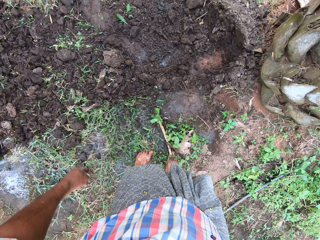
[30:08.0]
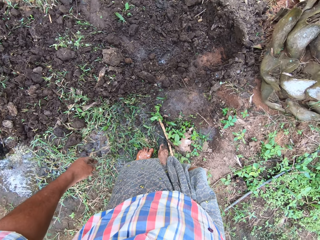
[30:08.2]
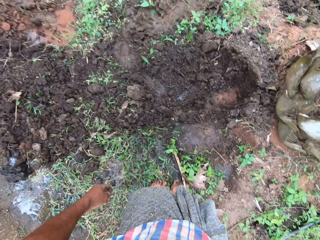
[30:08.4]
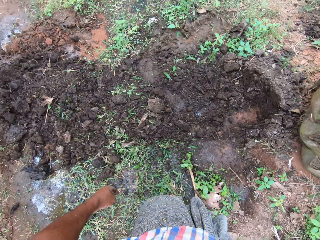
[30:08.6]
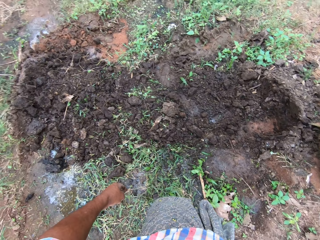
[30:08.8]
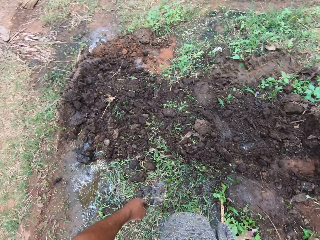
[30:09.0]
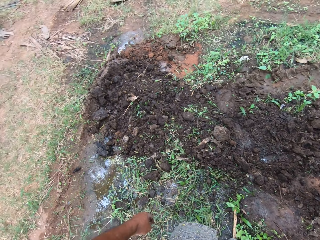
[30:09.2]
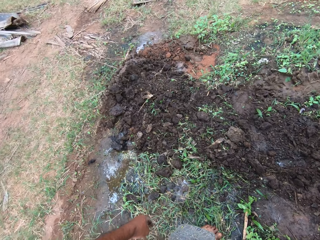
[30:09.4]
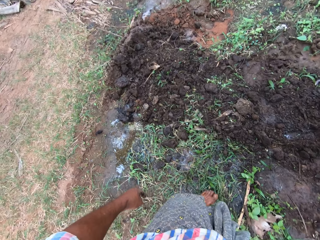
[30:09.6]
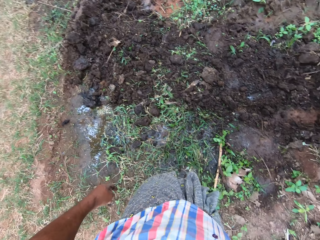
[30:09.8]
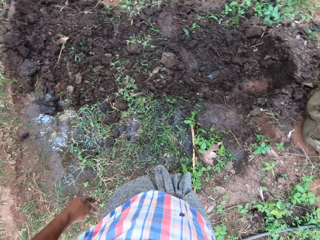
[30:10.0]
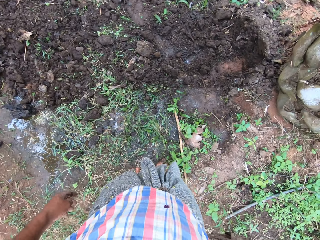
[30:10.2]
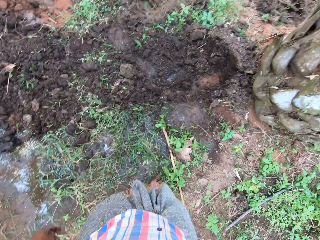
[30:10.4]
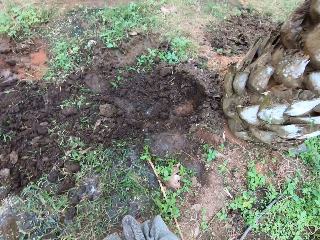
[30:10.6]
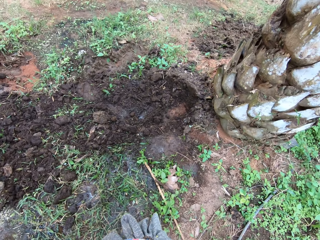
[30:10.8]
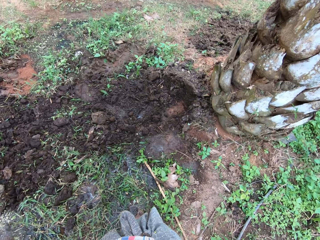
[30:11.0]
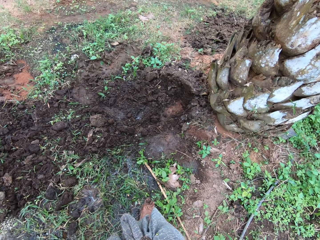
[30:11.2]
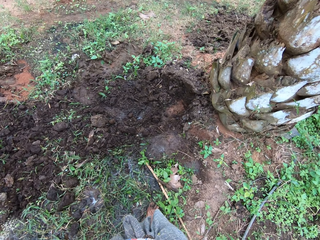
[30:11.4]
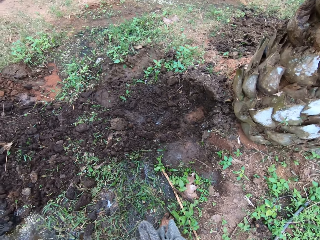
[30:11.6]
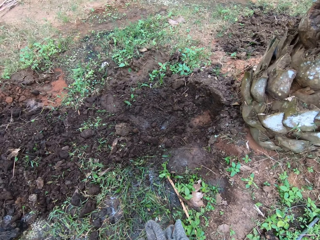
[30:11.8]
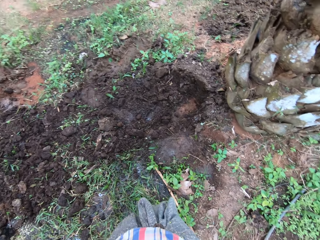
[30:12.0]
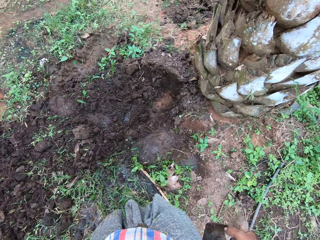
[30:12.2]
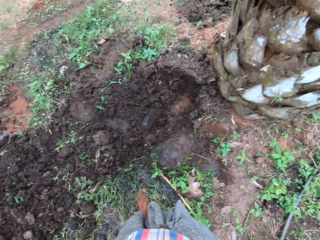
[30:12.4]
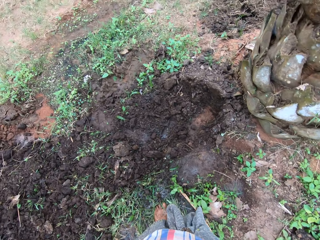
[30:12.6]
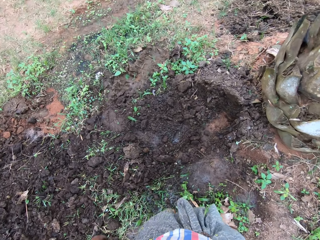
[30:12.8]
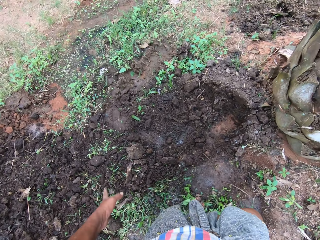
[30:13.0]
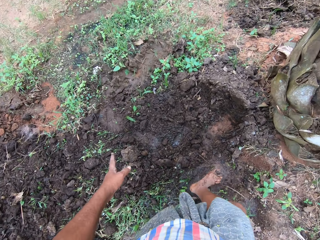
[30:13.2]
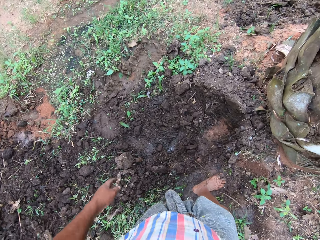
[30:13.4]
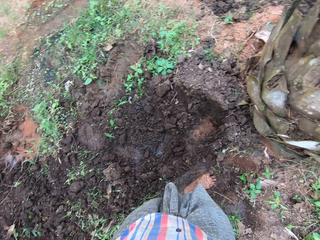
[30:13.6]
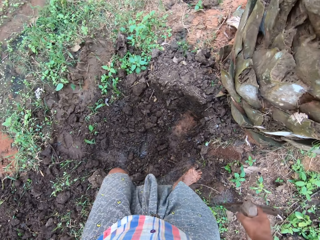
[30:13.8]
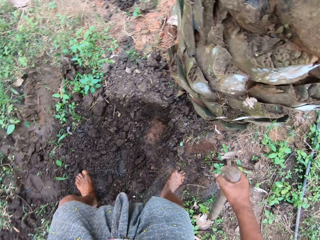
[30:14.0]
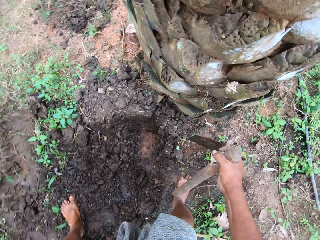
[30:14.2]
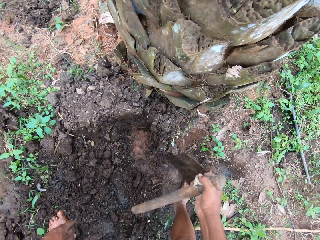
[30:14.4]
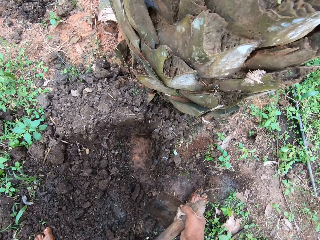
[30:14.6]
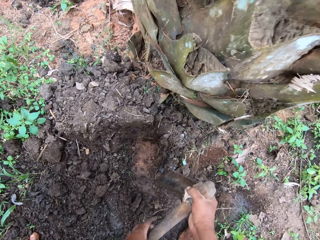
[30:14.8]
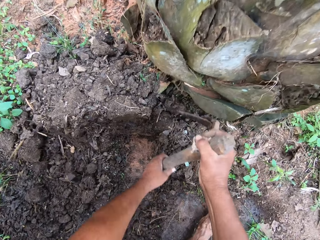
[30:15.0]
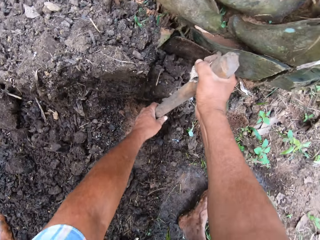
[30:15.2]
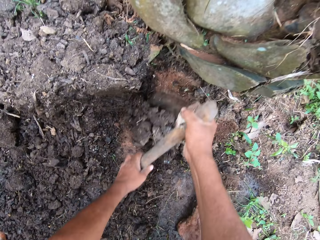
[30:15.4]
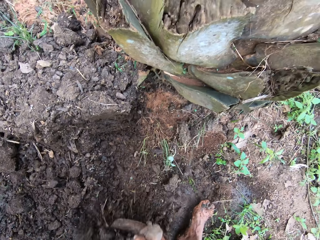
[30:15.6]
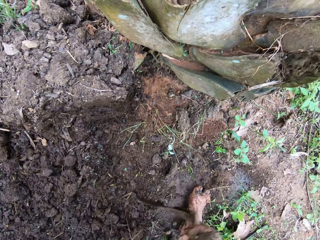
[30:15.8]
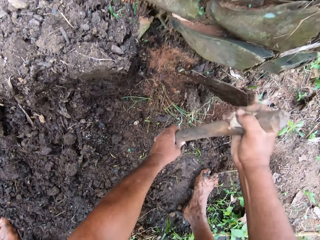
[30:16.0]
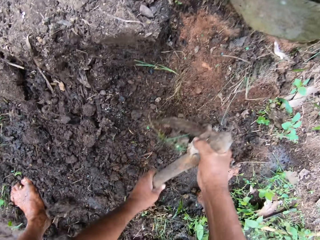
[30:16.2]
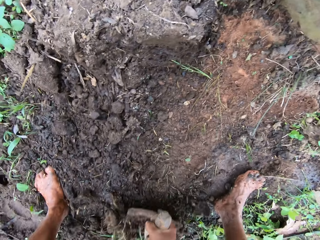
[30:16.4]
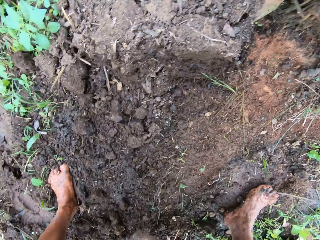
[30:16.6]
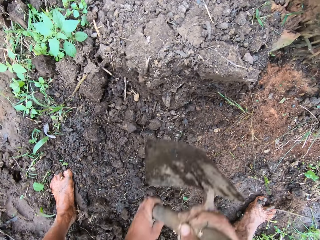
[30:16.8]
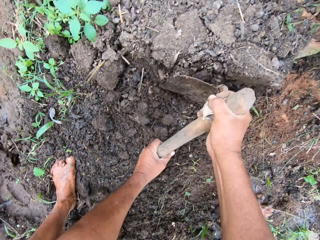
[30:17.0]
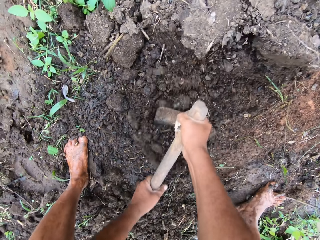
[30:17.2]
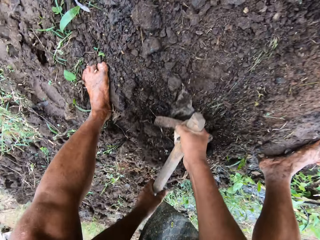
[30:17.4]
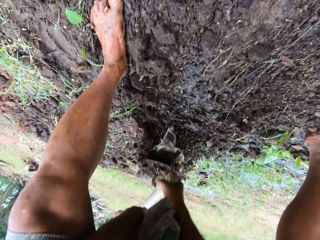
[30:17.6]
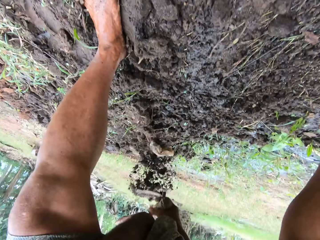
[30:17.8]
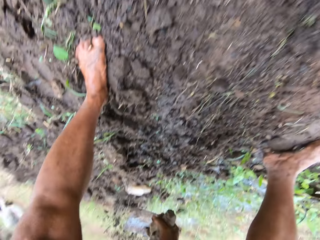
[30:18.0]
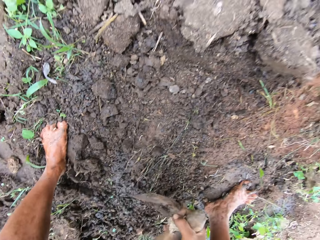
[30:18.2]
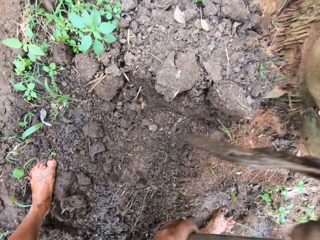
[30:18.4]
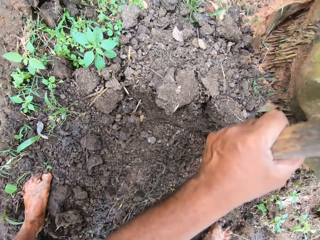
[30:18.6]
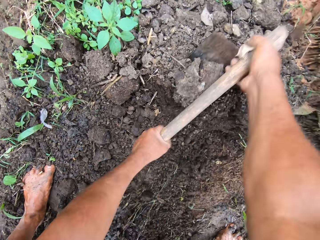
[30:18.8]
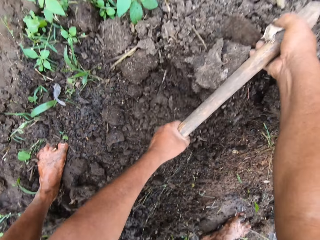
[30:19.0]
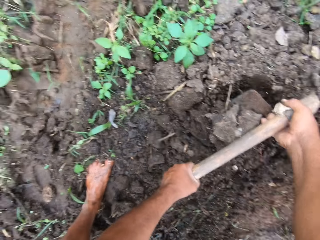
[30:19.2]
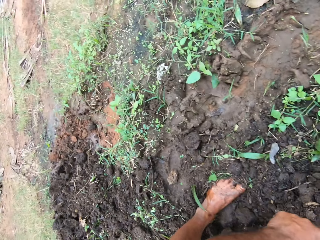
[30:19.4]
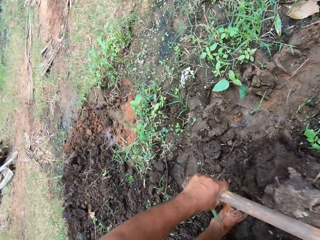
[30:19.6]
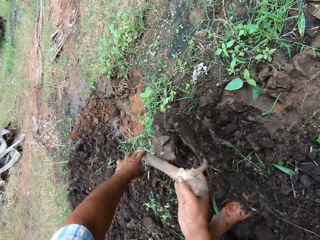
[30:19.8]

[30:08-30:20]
The camera wearer steps forward. They converse. They dig with the hoe. They spread soil on the ground with the hoe.

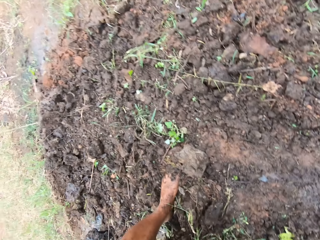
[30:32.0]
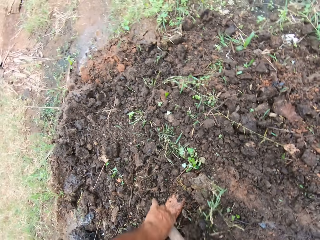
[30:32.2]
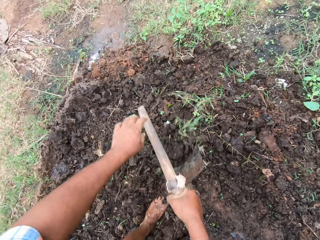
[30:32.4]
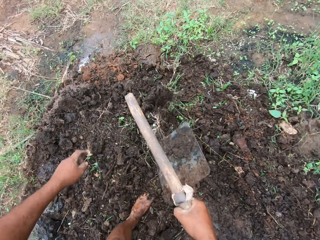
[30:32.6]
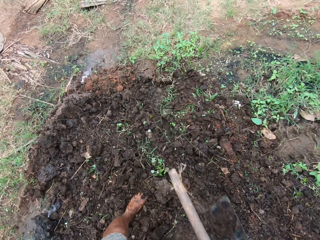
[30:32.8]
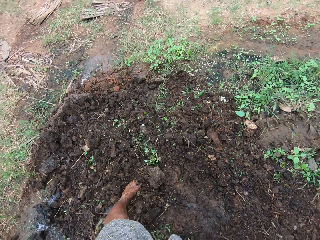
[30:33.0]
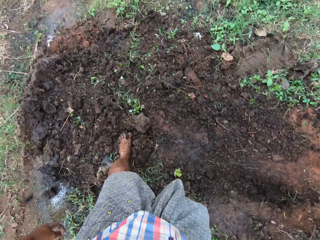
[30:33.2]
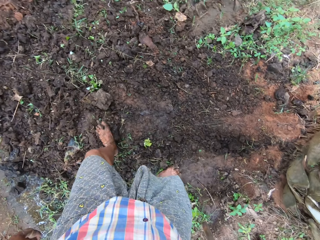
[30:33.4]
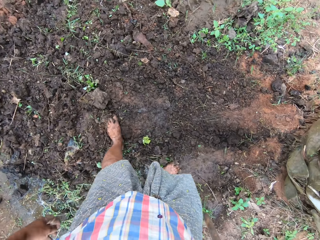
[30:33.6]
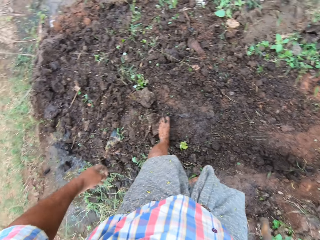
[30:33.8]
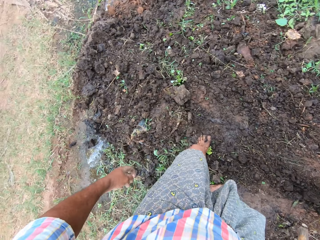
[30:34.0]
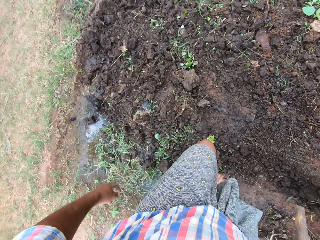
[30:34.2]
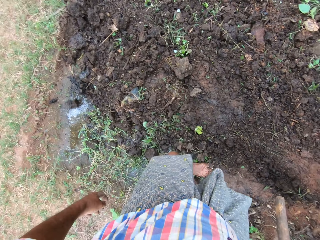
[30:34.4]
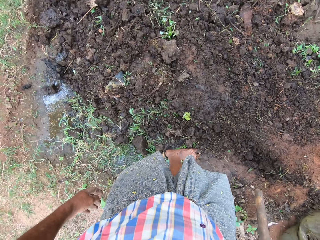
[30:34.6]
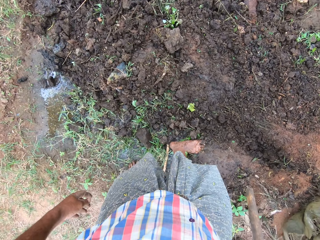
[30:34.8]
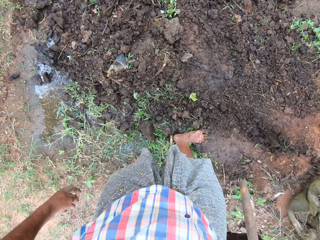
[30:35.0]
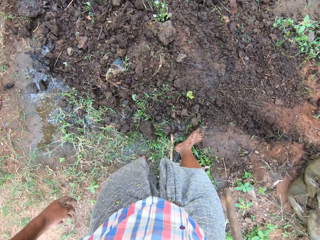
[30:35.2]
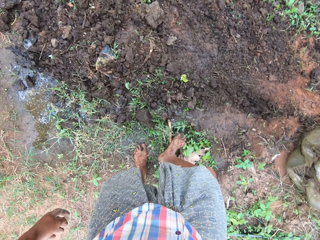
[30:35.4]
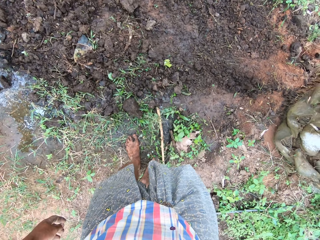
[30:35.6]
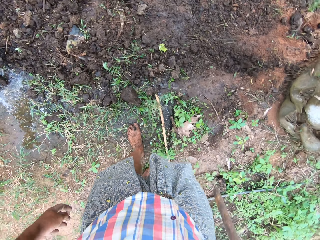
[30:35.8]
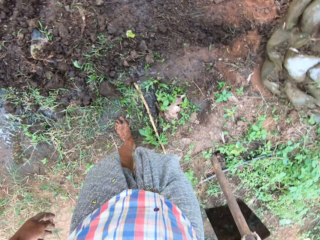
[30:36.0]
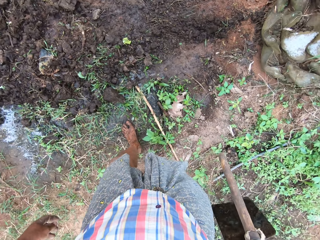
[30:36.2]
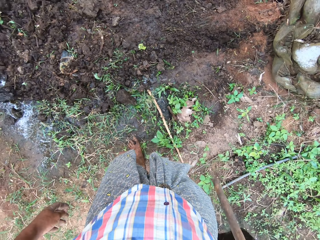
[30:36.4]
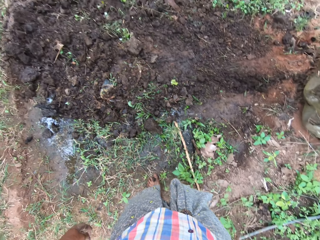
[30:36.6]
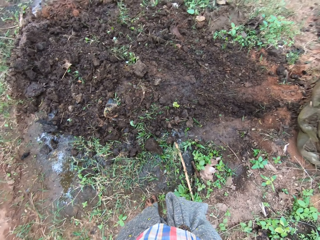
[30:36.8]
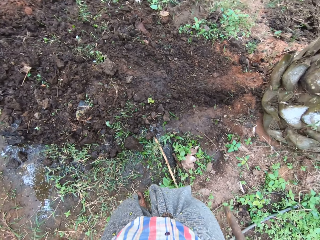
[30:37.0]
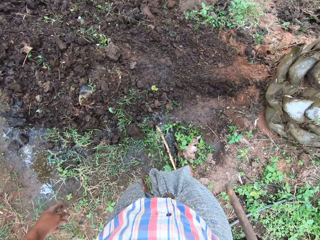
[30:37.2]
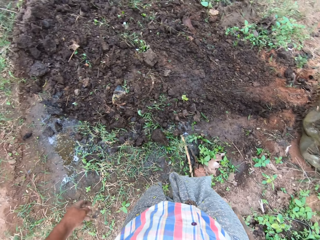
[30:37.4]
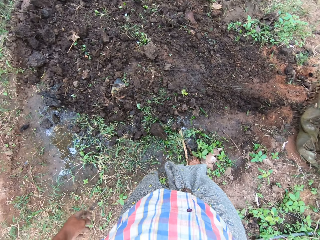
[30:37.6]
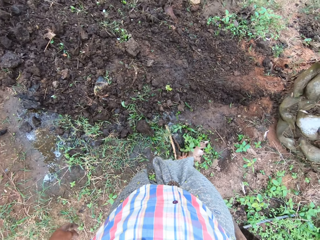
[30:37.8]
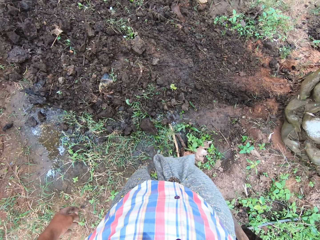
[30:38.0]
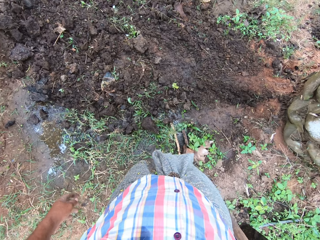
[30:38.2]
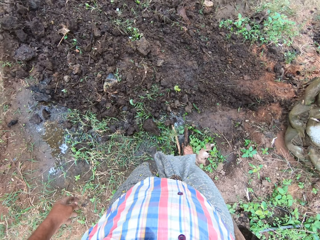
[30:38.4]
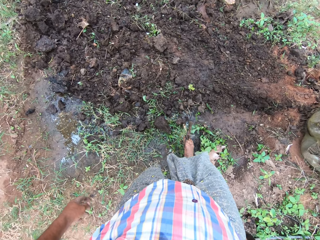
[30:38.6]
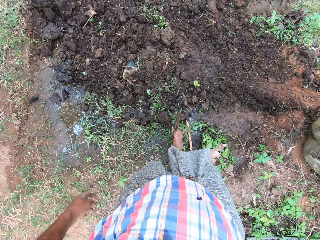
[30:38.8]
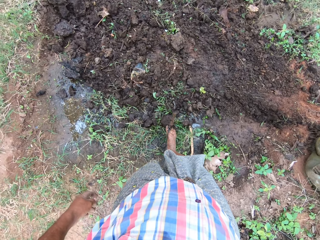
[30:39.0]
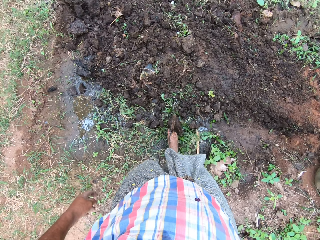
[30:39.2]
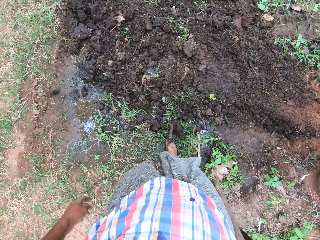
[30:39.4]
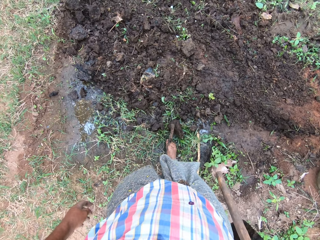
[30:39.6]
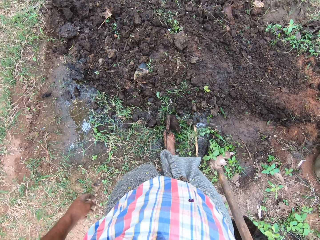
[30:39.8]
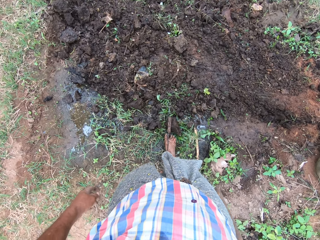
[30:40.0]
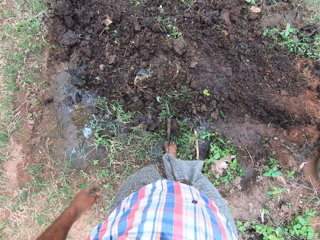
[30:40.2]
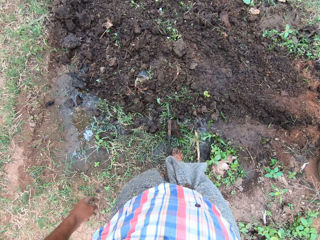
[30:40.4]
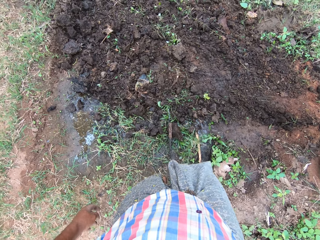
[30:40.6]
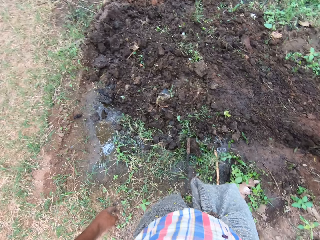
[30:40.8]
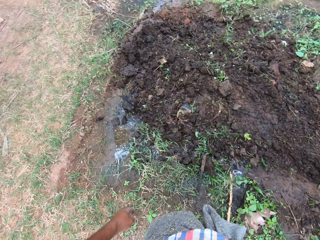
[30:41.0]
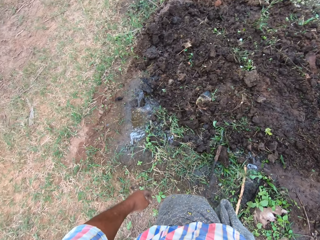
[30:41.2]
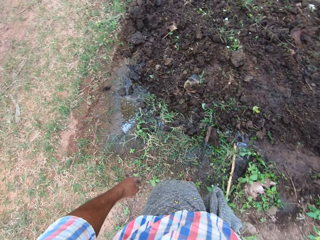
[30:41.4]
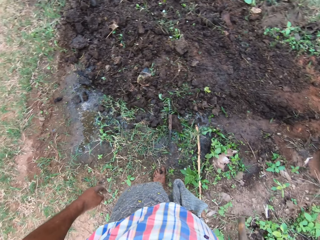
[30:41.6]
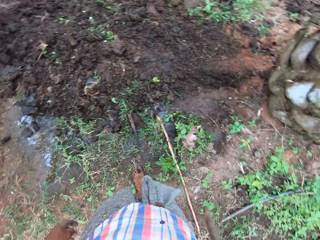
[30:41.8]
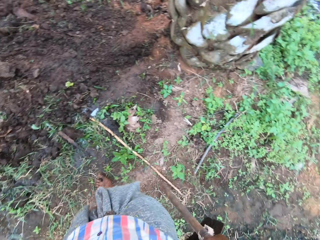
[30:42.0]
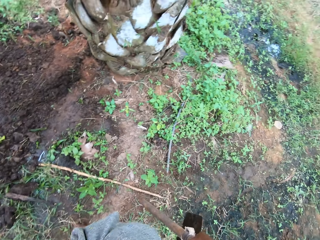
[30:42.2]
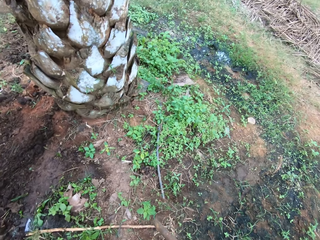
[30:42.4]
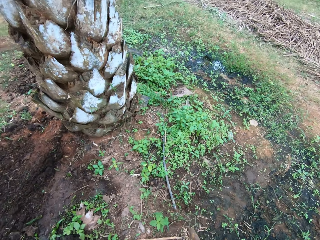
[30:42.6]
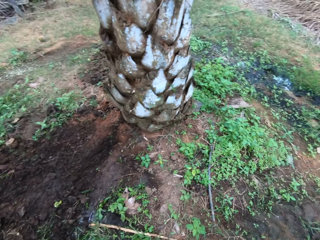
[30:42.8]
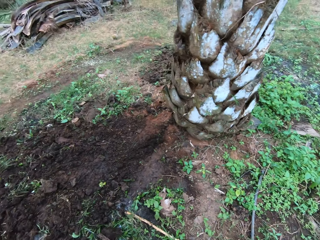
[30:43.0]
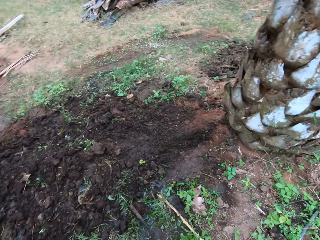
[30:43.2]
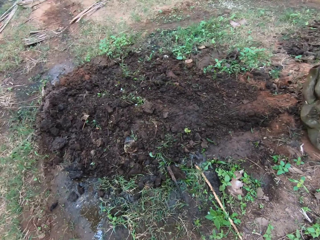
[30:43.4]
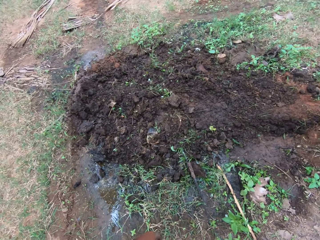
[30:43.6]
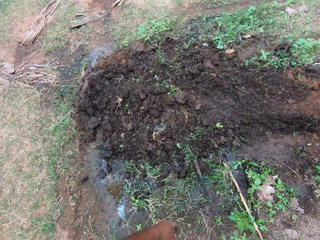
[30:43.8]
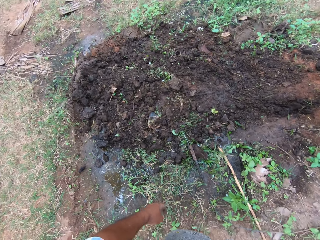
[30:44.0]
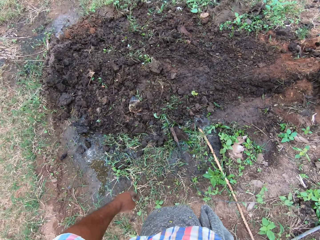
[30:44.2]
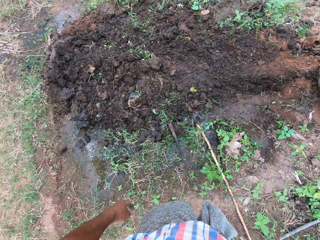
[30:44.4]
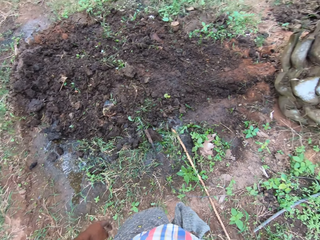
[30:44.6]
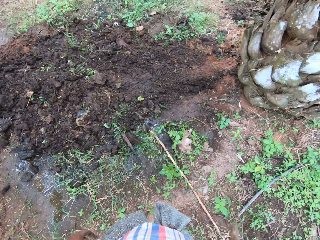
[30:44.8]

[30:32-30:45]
The camera wearer moves a stone with his foot on the ground. He steps back a bit. He moves the hose on the ground with his foot. He looks around the field.
